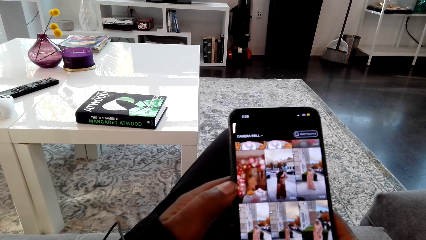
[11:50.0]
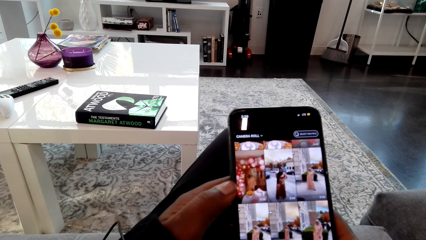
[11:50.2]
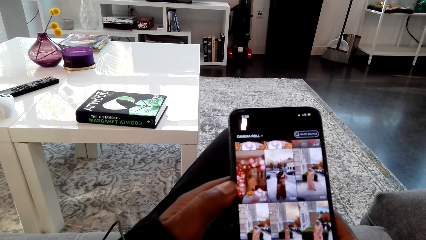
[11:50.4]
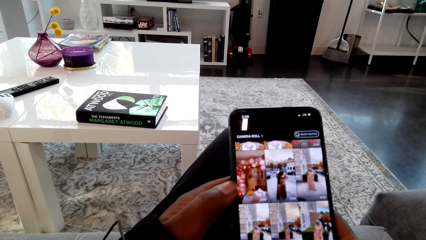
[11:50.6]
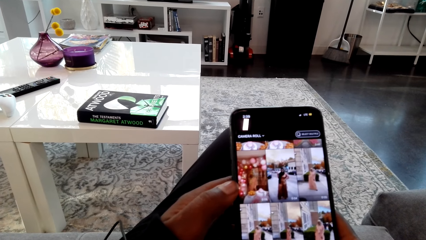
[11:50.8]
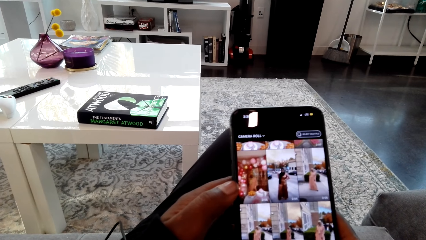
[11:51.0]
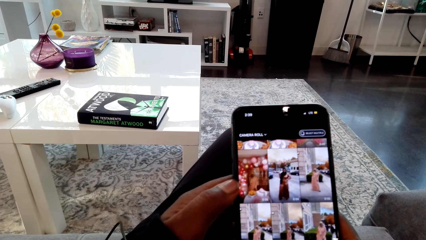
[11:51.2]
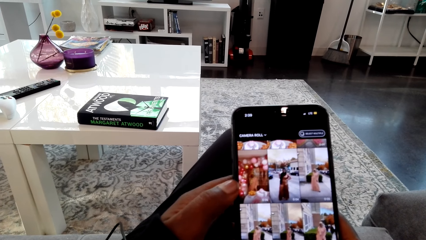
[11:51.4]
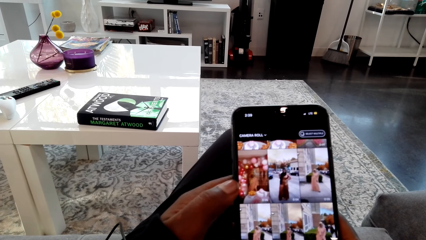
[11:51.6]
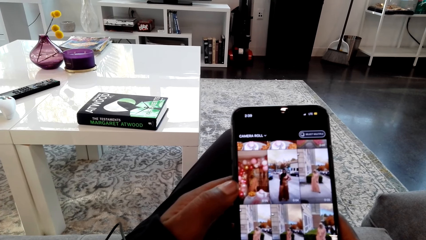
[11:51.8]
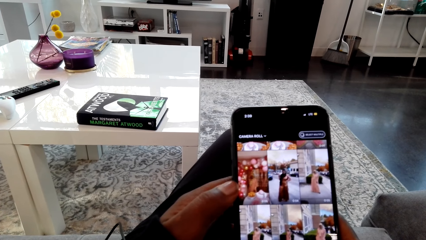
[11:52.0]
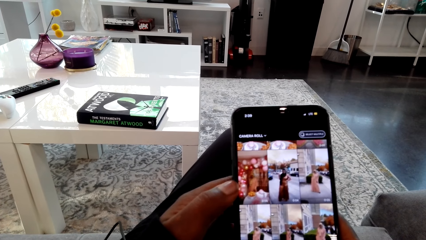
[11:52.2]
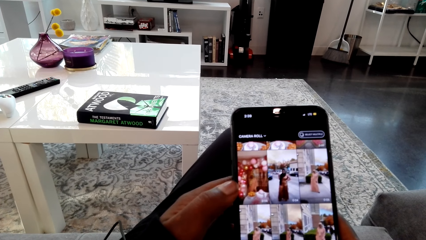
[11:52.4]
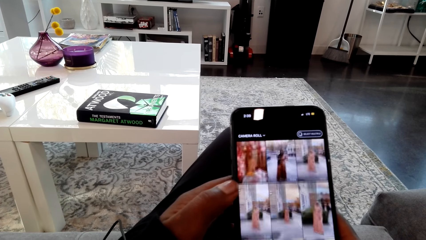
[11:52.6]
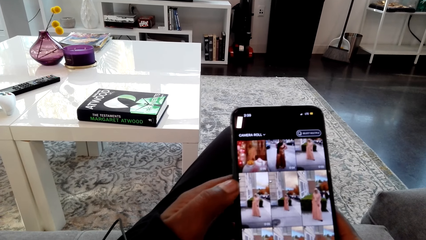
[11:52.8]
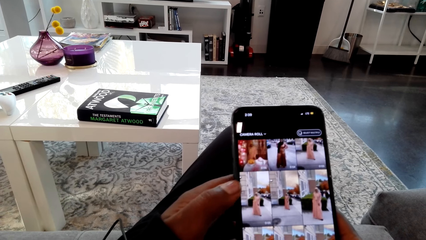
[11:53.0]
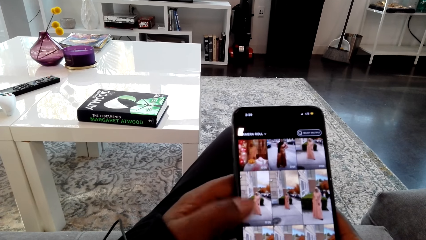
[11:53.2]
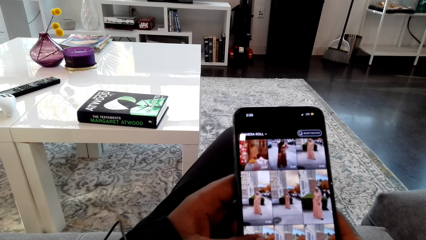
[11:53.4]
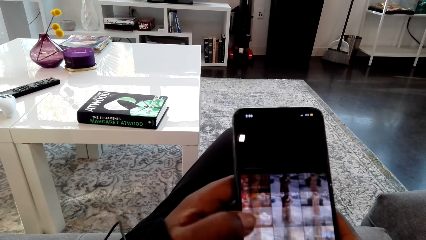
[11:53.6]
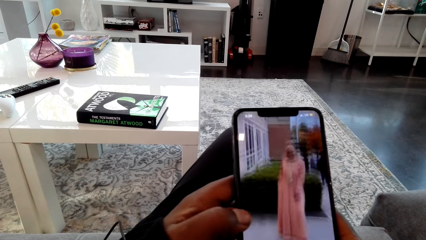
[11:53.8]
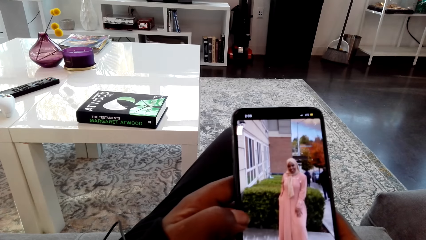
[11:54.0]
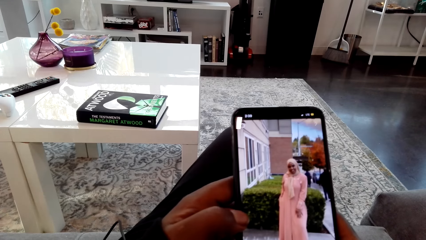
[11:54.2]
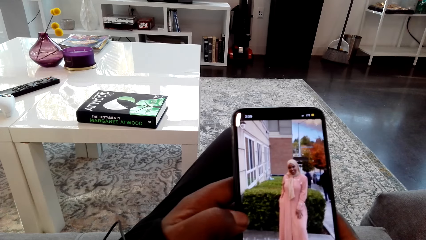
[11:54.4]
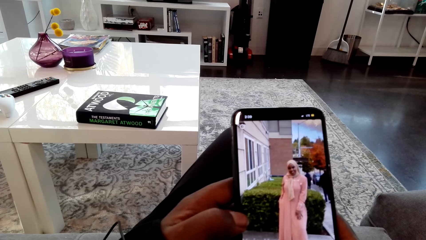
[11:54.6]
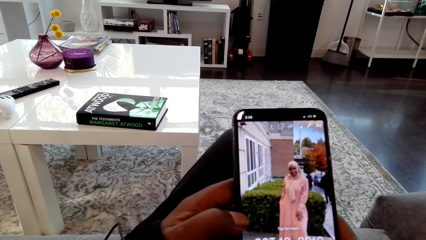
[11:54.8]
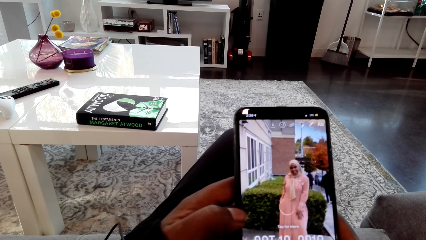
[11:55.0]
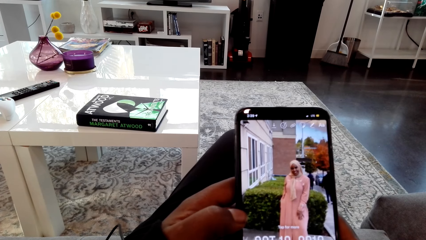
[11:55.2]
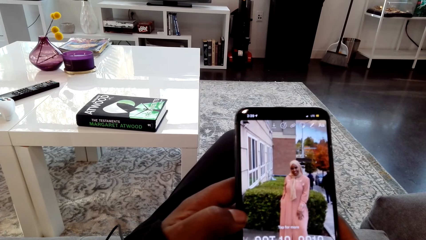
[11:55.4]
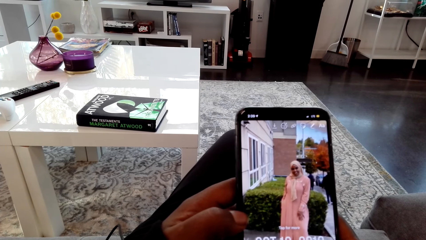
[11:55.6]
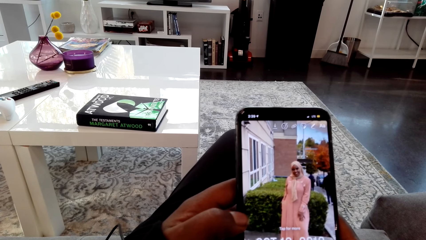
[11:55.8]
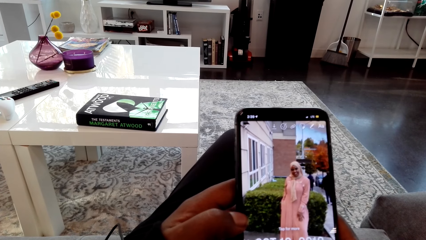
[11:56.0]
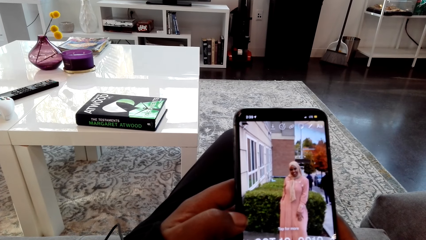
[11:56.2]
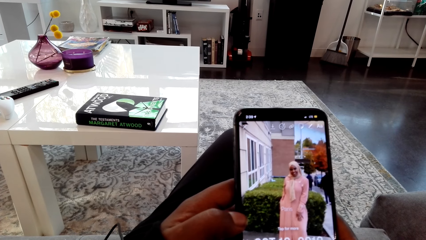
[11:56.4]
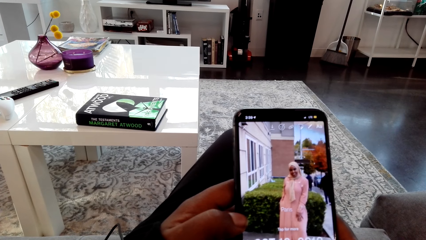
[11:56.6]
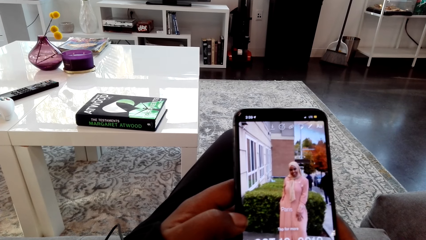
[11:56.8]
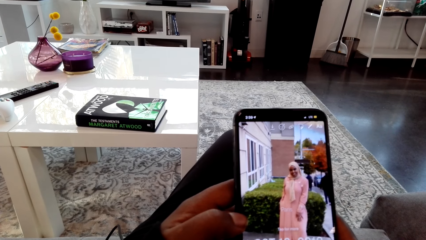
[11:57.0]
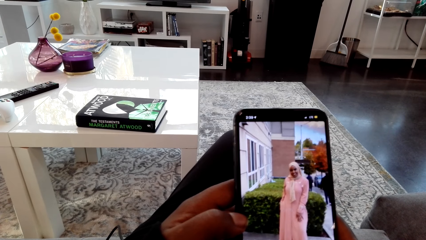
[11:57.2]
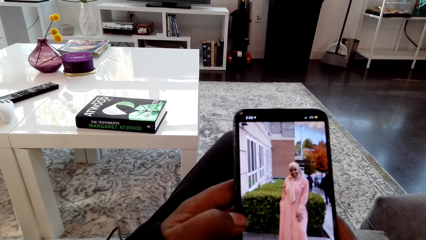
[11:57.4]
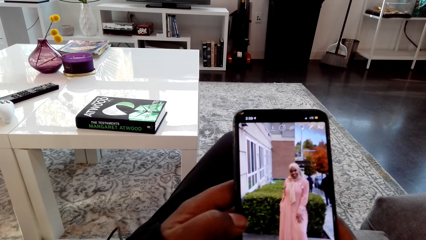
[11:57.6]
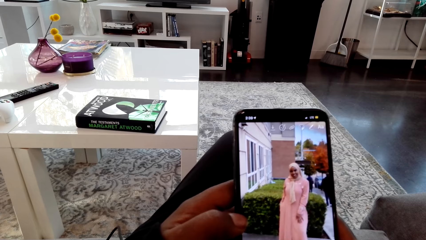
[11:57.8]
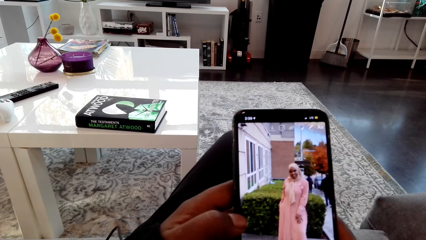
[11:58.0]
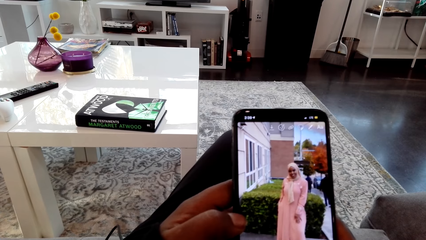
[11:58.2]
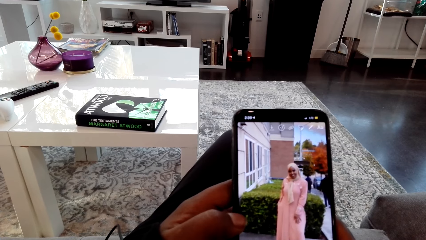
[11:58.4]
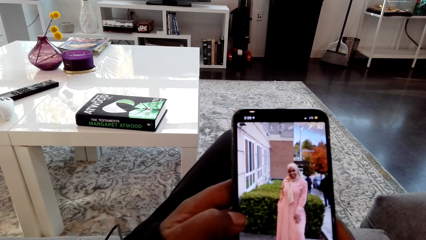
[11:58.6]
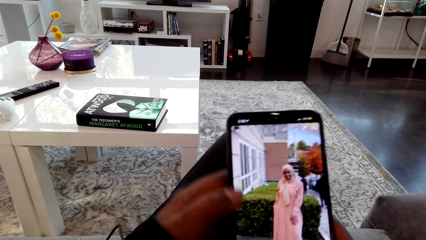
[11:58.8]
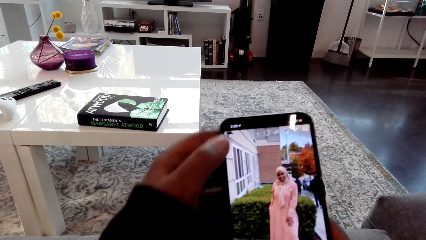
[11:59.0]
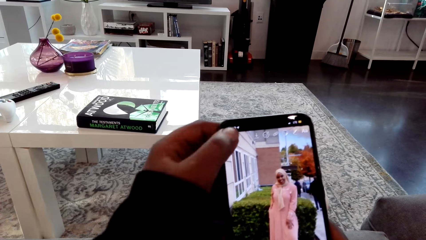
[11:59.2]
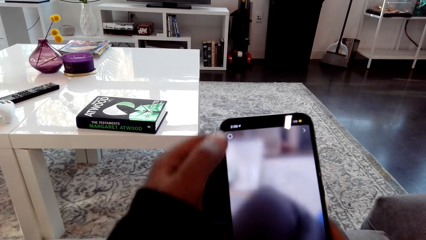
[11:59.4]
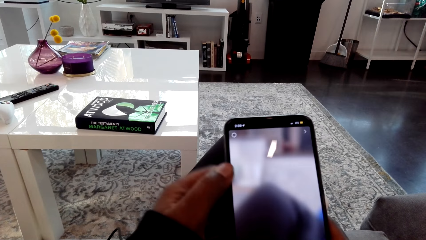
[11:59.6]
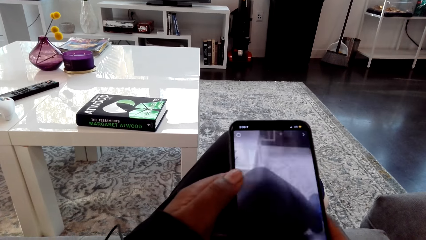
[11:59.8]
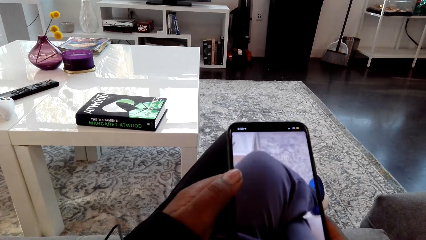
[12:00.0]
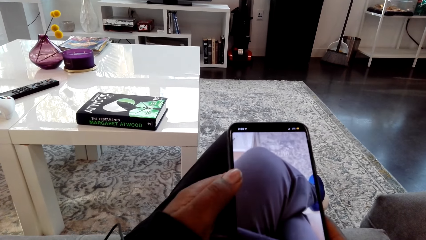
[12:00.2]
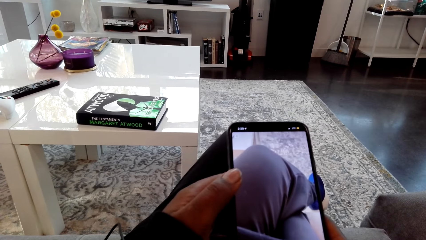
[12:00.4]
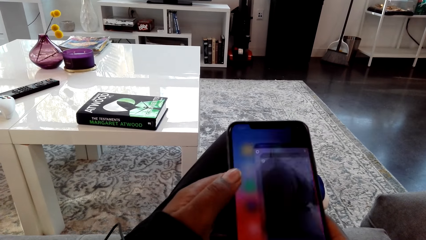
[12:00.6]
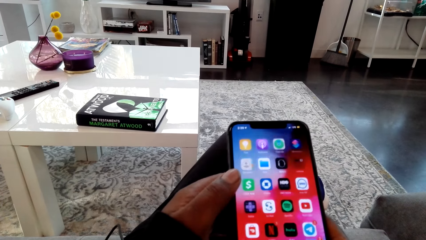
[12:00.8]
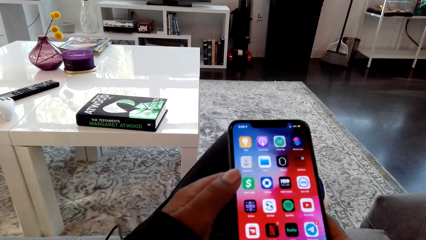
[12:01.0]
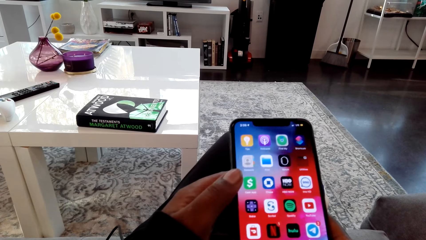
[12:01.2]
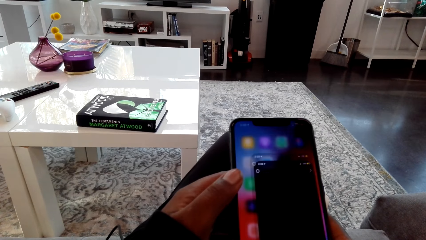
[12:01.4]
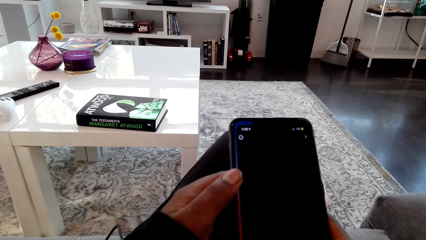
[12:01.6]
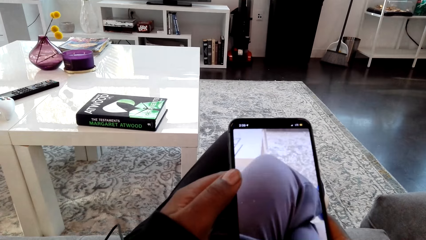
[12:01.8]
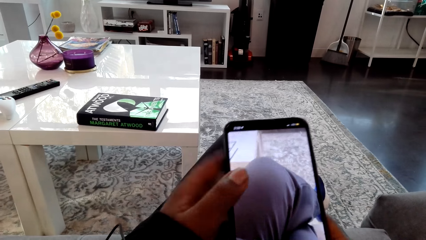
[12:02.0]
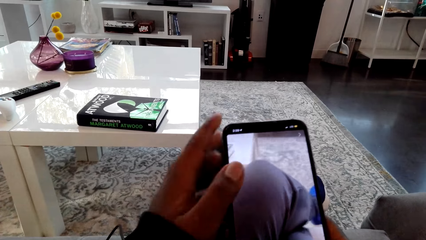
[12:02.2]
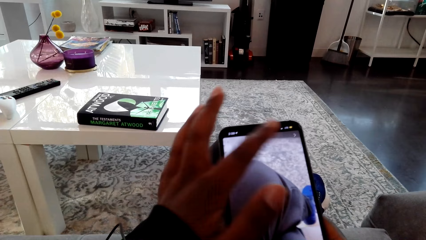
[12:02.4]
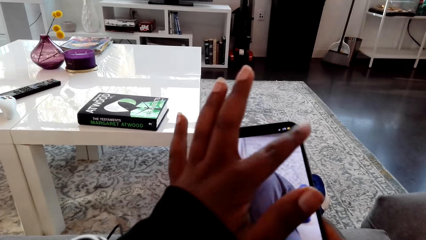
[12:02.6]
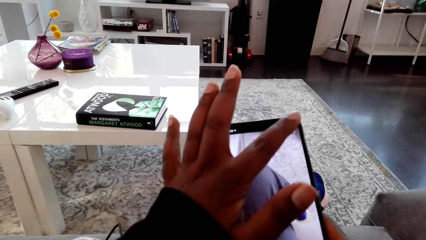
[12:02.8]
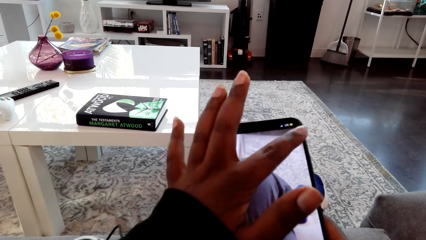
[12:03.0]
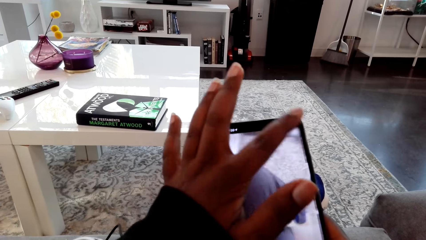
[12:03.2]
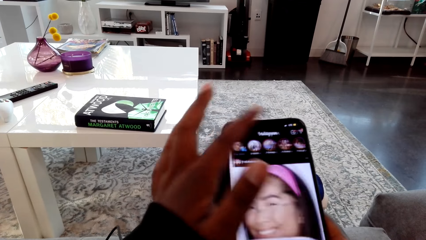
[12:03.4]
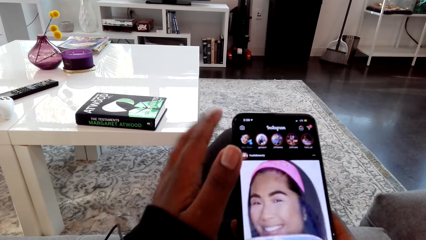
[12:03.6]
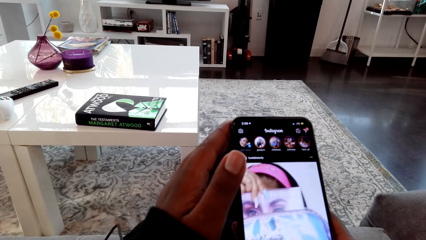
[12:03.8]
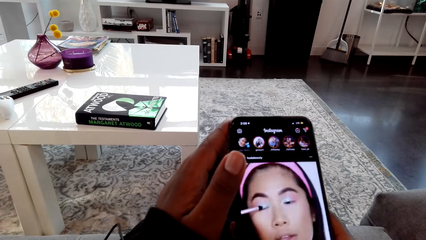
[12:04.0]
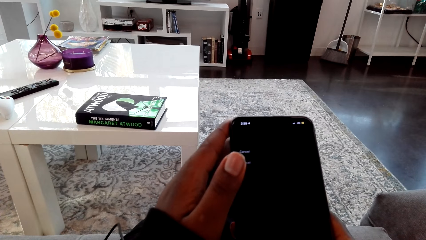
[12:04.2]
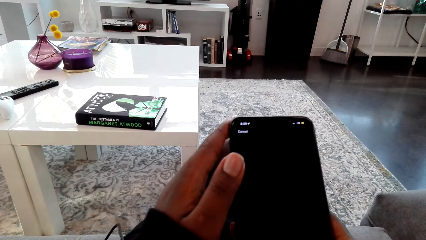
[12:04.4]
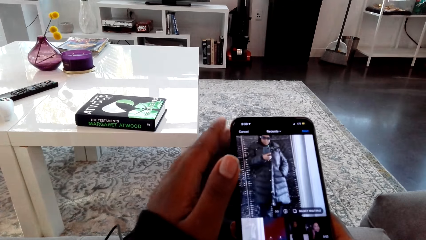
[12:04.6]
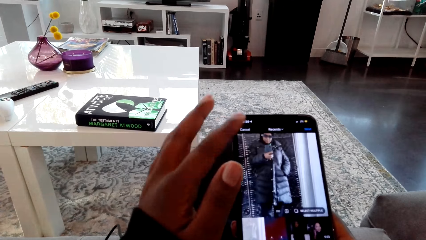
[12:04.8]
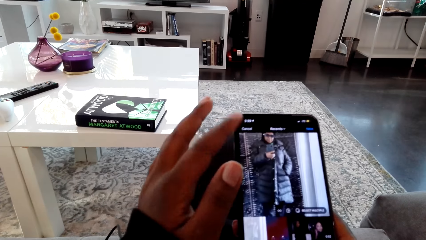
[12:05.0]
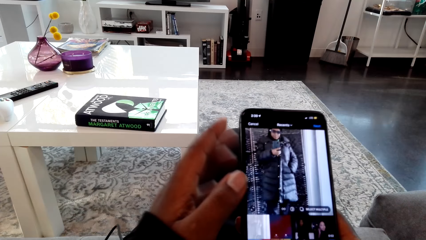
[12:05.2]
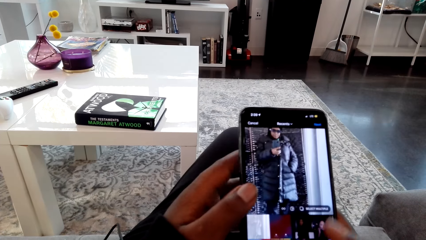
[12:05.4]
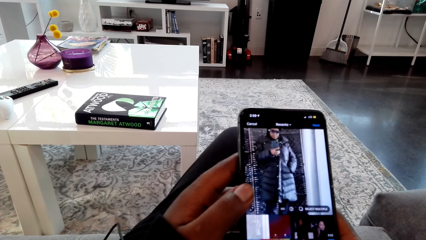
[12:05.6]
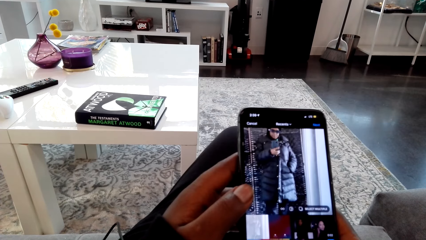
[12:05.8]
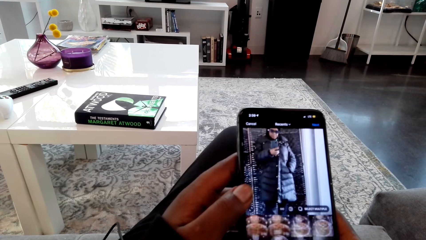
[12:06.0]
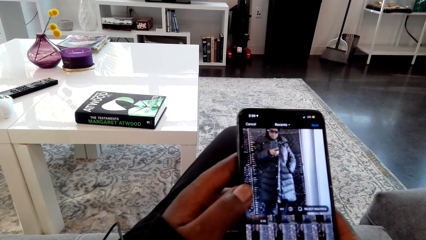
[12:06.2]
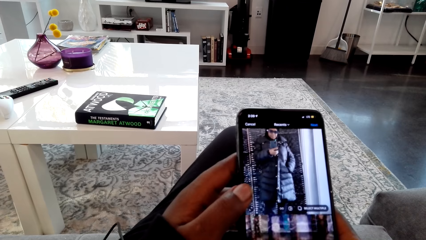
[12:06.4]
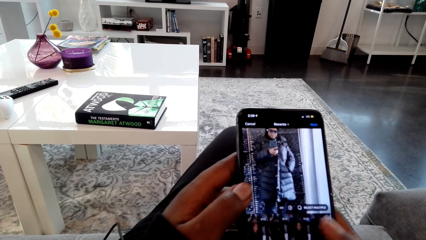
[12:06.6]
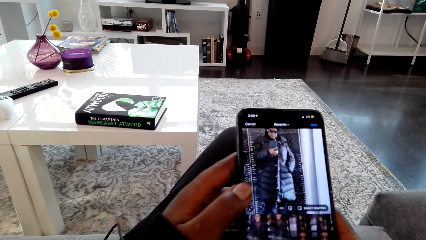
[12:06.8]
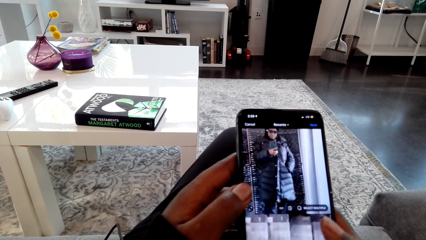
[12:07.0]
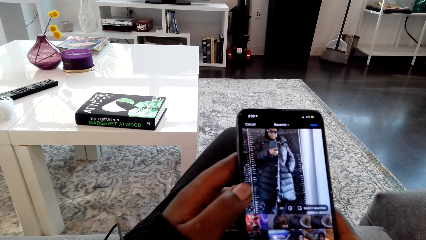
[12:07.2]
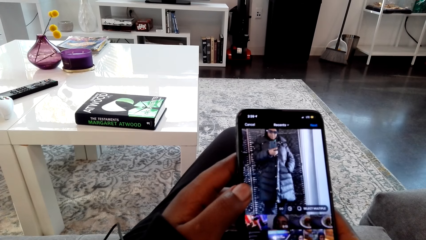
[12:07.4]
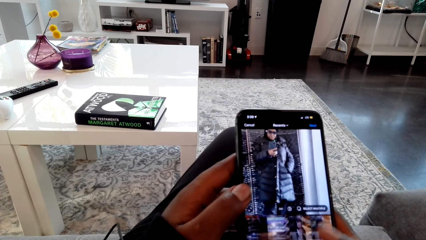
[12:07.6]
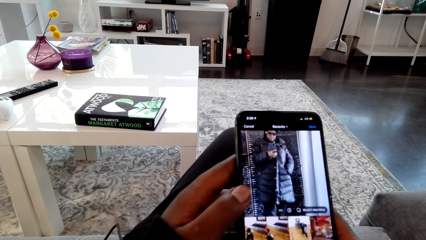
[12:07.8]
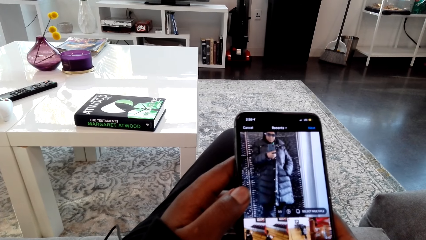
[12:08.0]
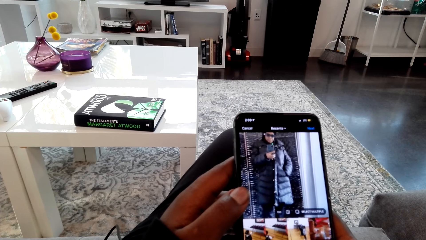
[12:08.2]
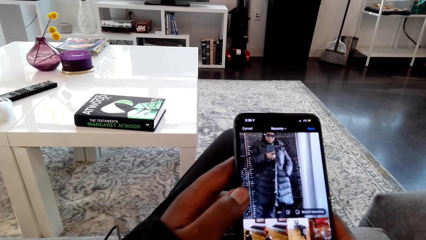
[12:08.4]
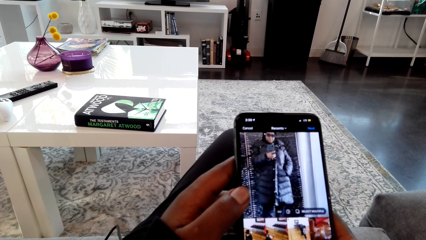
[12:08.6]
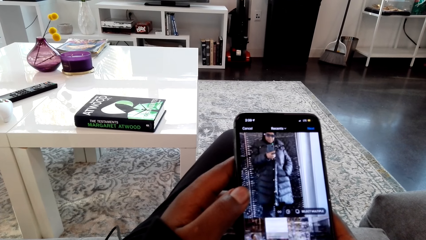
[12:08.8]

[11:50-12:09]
The camera wearer looks at the phone screen and touches the phone screen with the left hand thumb. They look at the phone screen and touch the phone screen with the left hand finger. They look at the phone screen and touch the phone screen with the right hand thumb.
